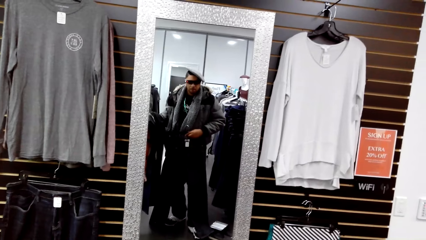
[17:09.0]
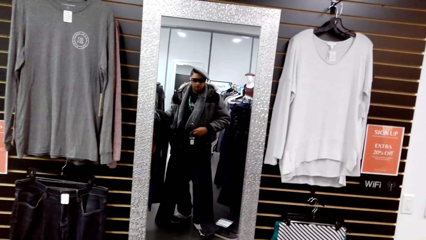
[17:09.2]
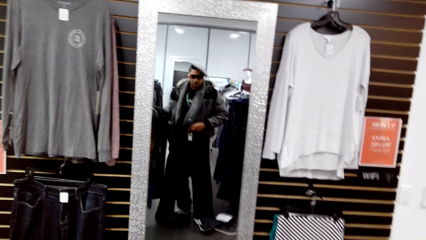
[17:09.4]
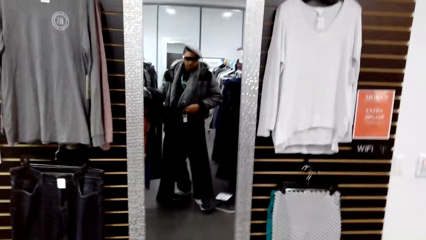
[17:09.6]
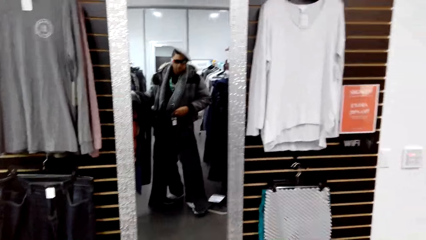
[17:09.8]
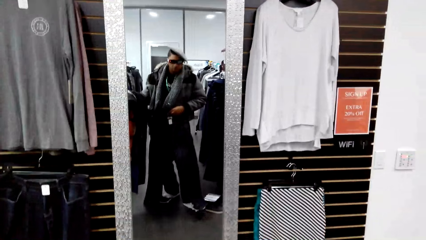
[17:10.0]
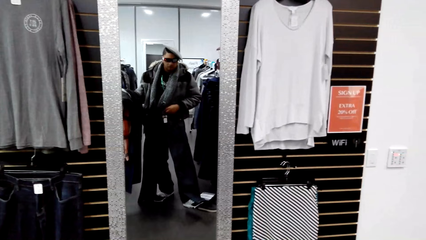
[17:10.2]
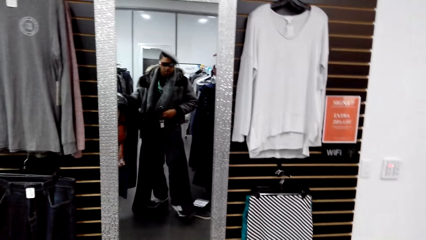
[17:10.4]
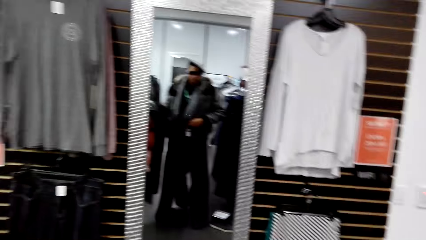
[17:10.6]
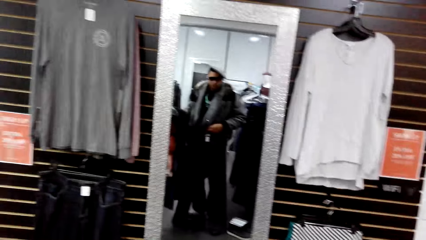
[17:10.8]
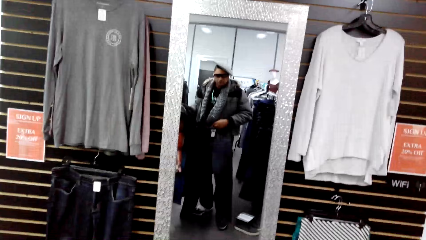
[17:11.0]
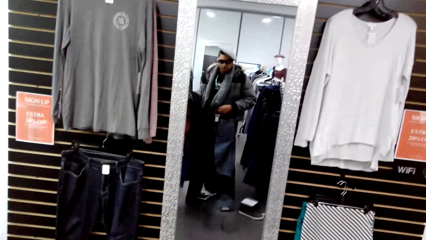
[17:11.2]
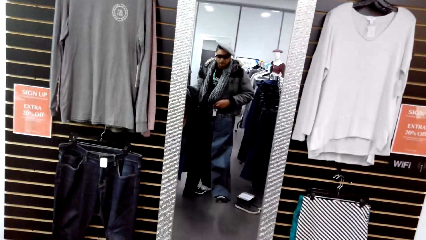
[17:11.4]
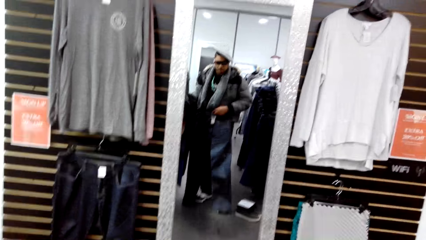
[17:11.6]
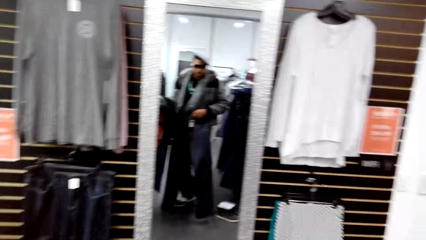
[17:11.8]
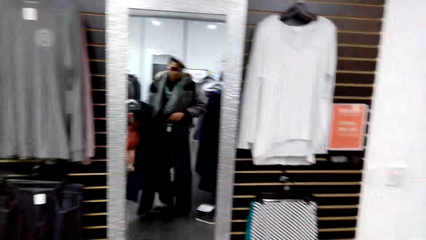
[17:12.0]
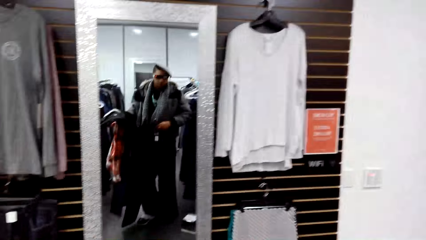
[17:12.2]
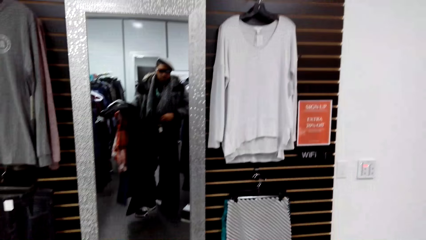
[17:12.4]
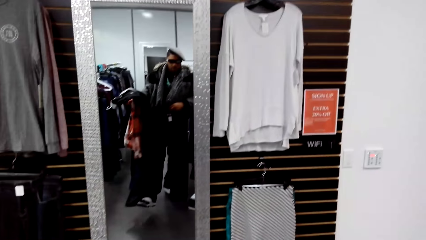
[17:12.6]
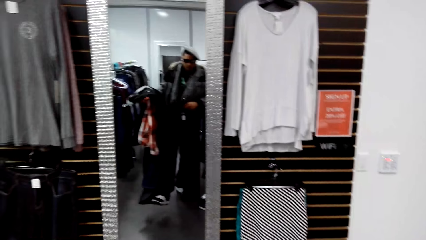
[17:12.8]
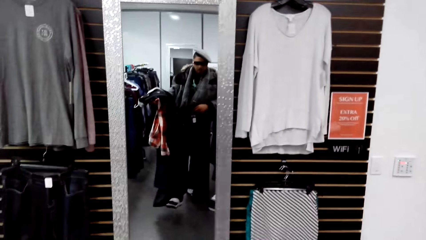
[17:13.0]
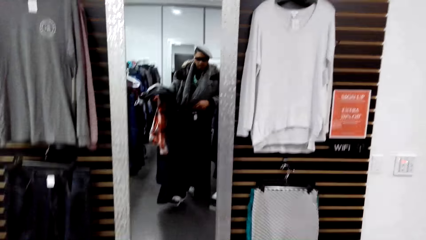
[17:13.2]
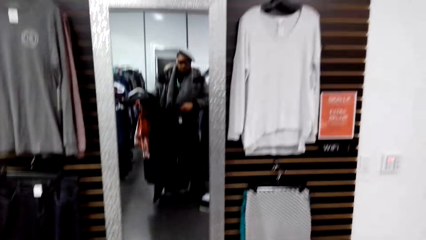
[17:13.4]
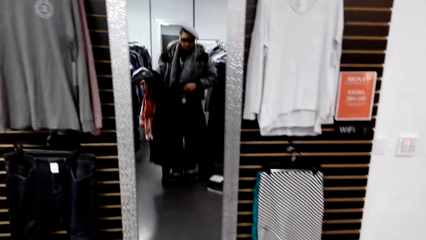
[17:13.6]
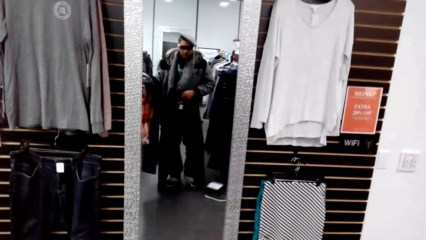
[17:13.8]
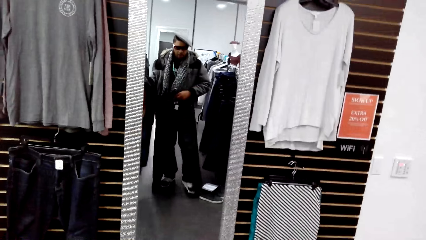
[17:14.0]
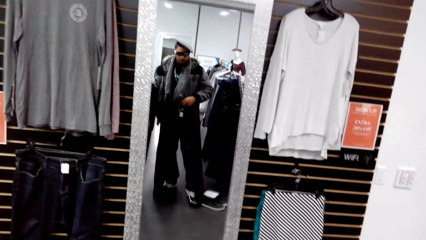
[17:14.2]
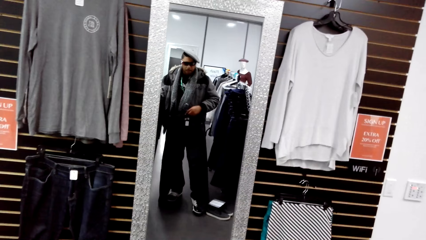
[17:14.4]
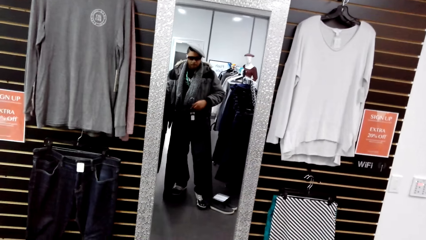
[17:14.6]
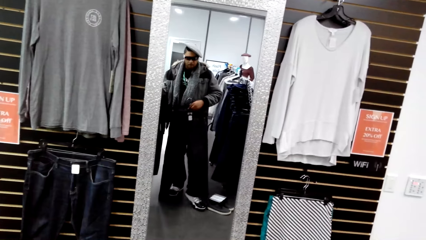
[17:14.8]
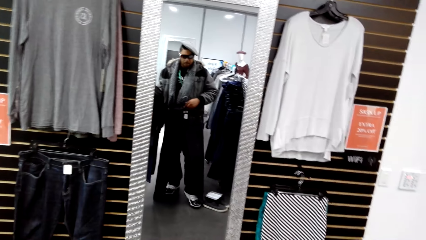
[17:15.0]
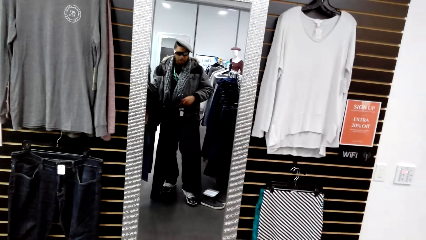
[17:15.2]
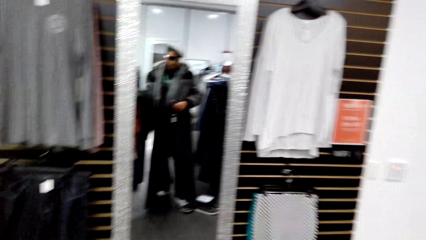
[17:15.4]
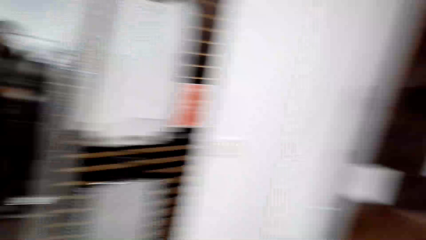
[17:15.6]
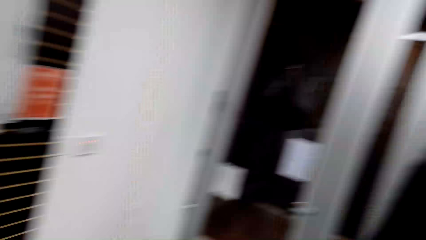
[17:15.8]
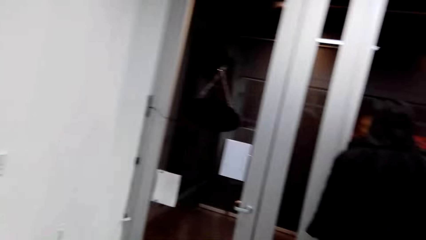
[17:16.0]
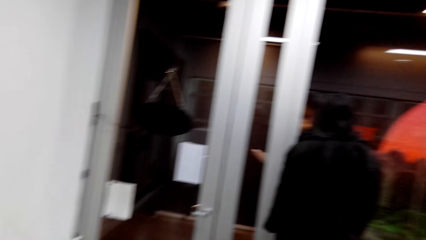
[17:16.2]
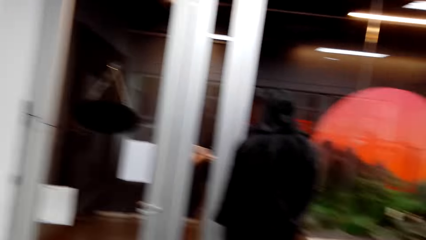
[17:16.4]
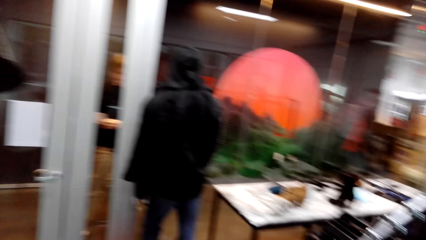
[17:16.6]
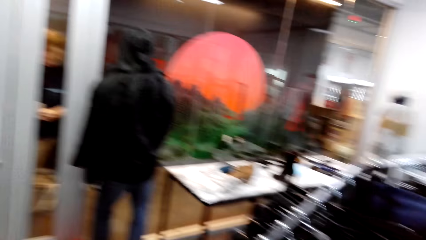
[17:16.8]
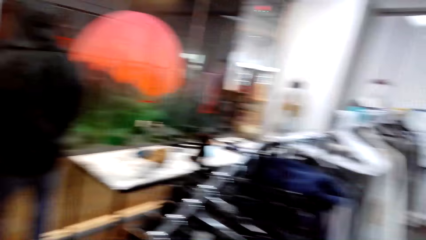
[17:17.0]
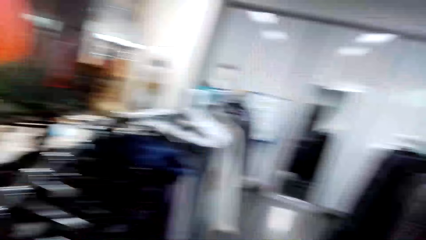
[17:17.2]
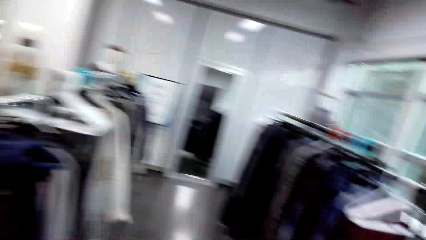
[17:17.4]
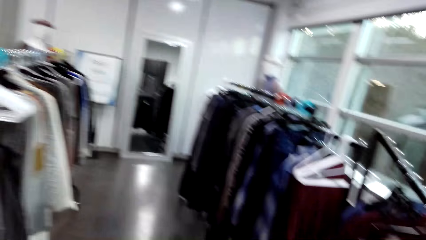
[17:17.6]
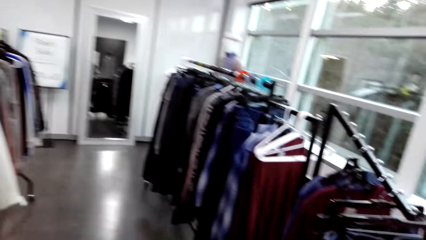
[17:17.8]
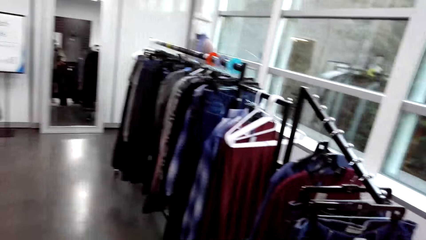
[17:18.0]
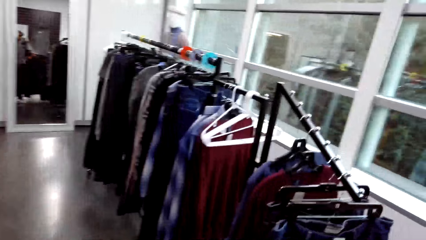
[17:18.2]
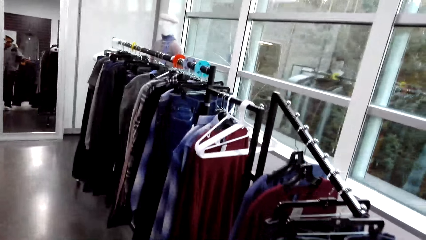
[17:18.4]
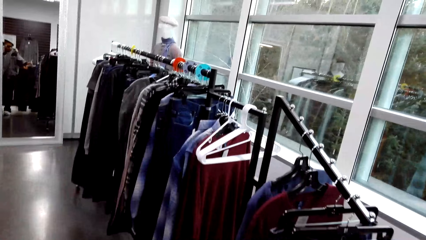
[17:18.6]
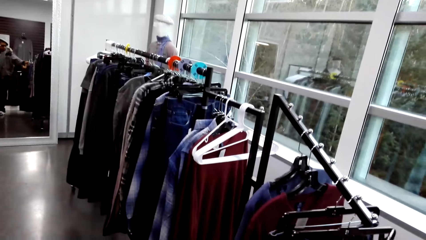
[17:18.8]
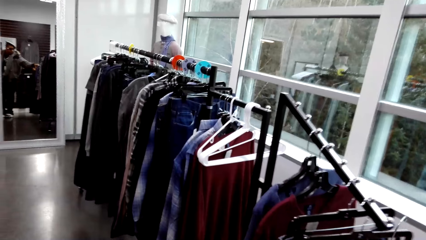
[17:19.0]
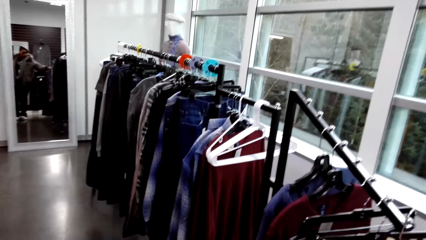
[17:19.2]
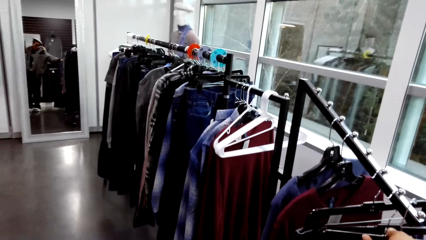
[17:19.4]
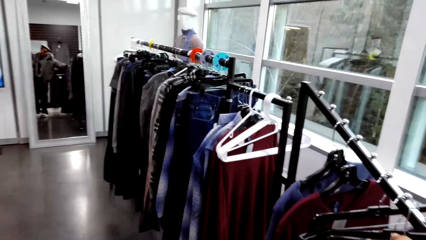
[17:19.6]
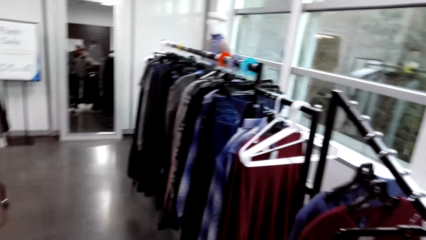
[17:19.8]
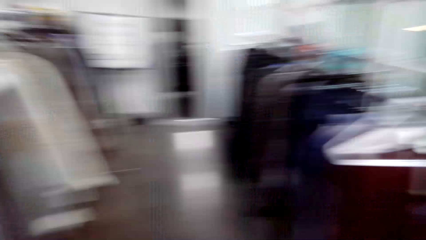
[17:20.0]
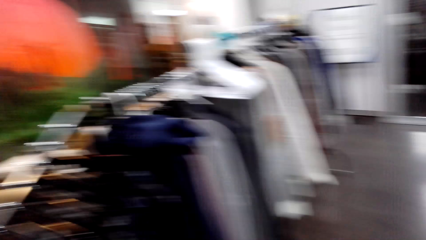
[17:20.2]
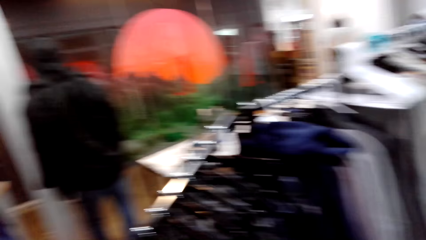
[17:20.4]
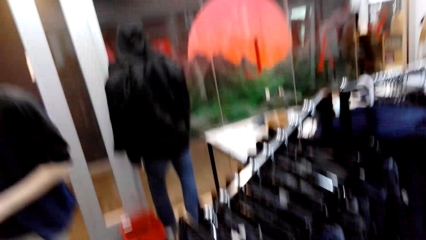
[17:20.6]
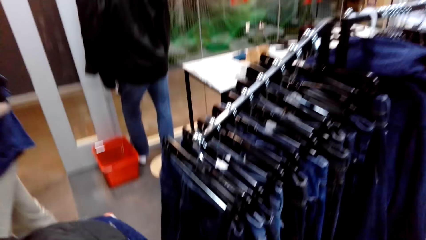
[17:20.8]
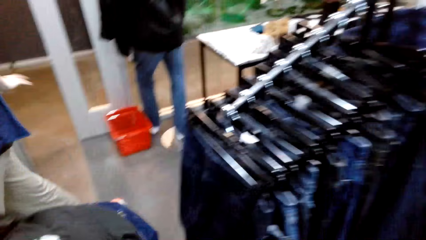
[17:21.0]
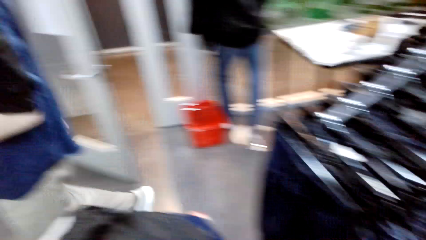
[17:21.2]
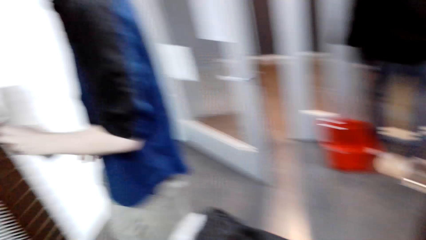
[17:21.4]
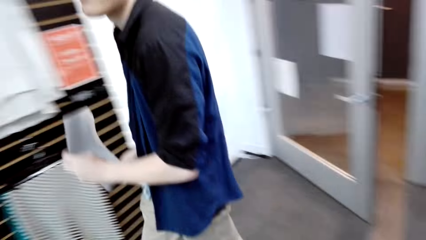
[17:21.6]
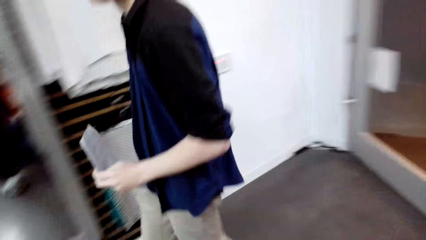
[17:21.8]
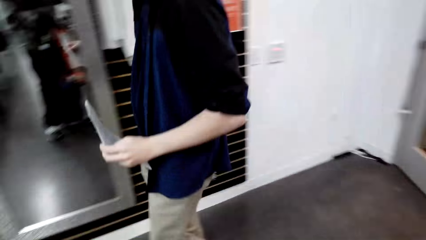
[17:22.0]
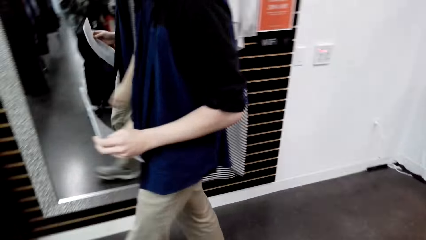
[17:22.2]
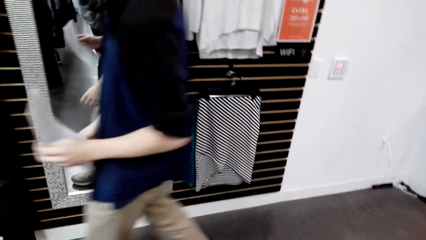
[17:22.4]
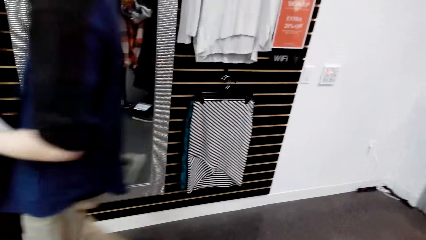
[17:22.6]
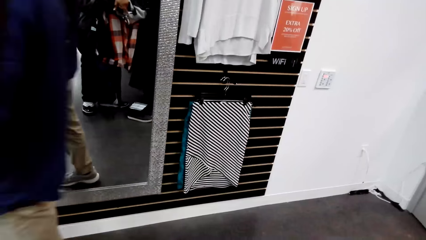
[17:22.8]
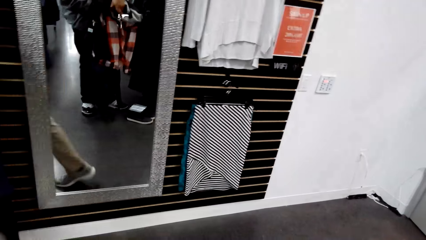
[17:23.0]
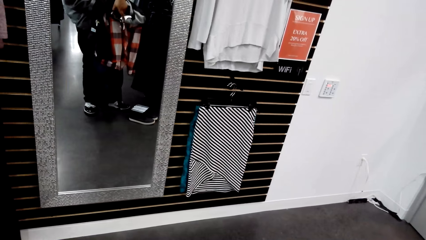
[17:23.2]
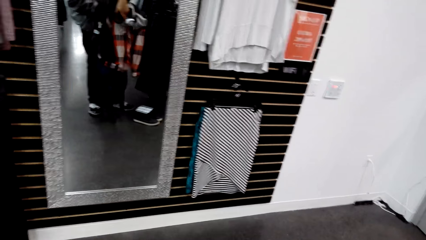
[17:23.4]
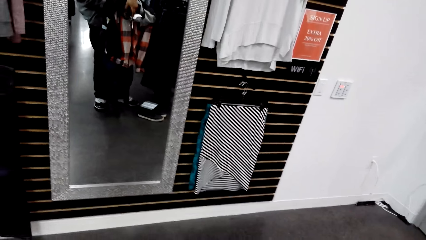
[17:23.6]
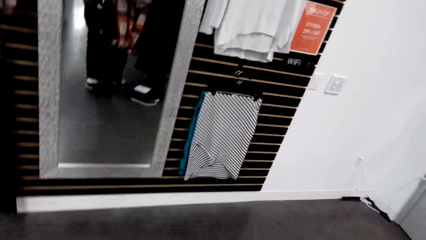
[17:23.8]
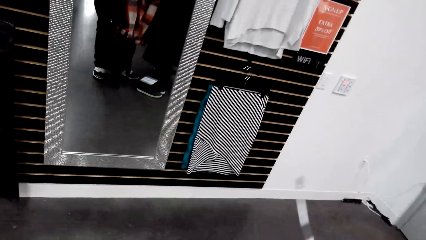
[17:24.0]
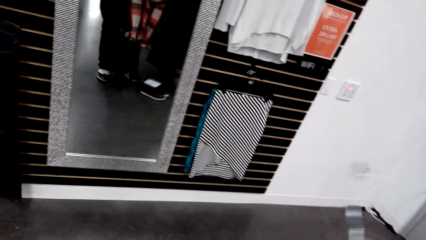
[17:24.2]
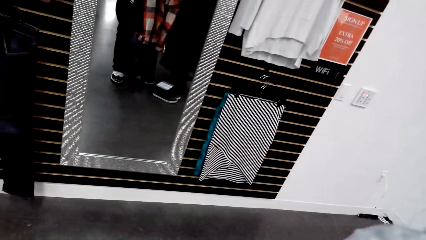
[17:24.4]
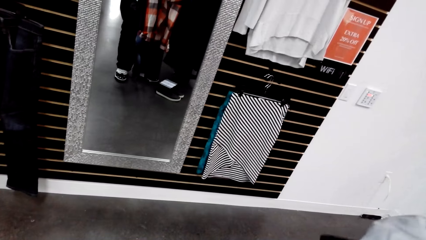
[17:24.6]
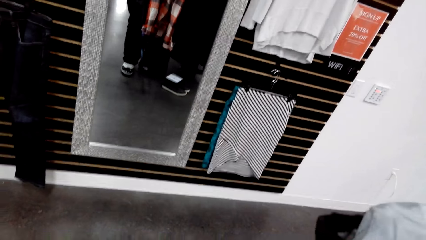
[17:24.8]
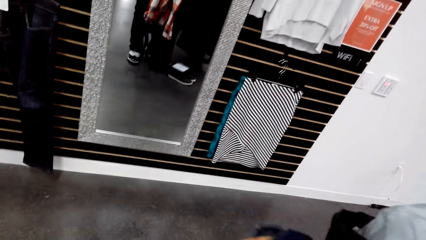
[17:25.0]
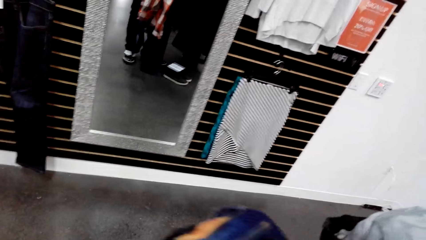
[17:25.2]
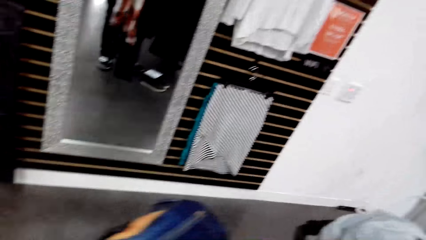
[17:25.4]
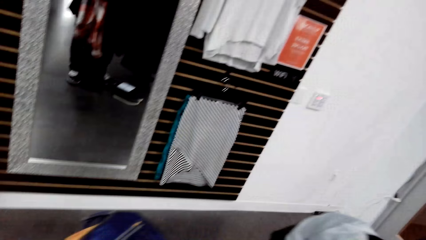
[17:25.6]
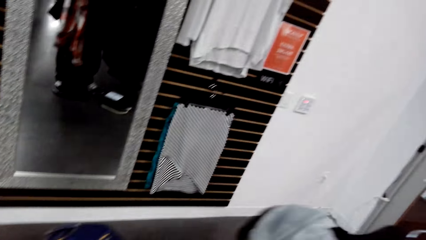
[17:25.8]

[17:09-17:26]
The camera wearer looks around and moves around. He drops the pair of trousers on the hanger on a stand with his right hand. A man walks past the camera wearer.
